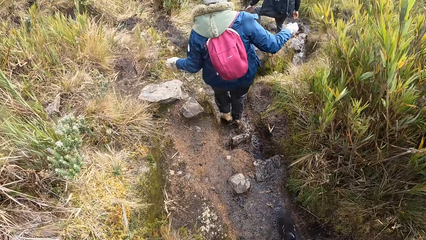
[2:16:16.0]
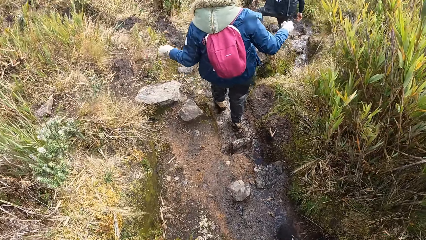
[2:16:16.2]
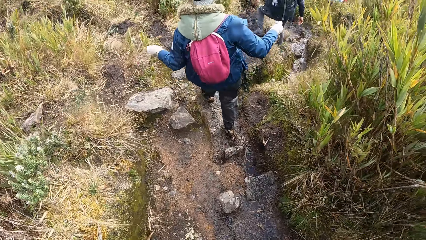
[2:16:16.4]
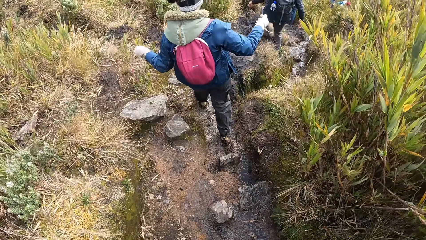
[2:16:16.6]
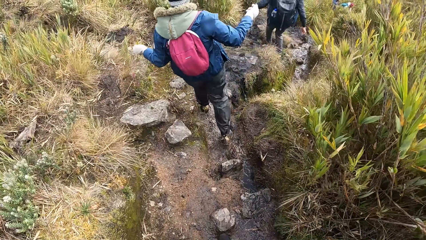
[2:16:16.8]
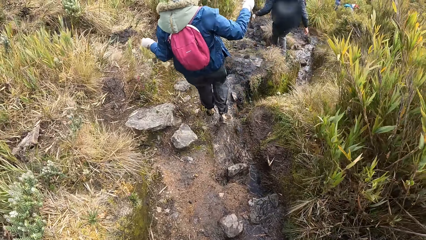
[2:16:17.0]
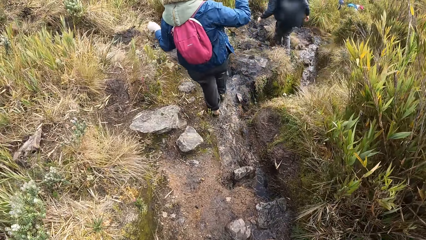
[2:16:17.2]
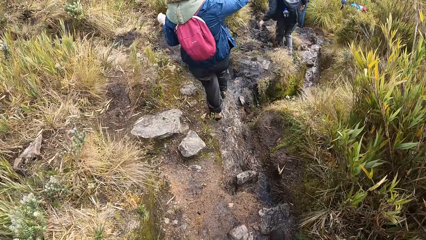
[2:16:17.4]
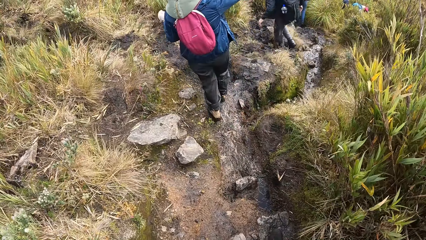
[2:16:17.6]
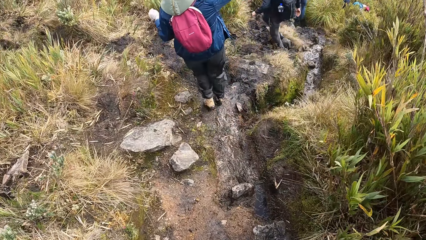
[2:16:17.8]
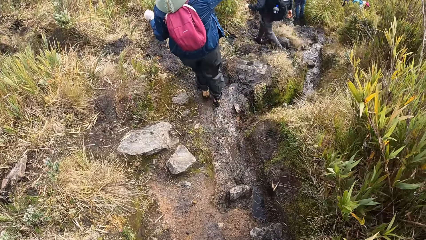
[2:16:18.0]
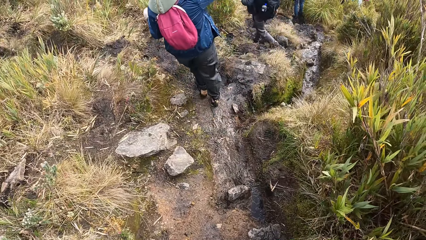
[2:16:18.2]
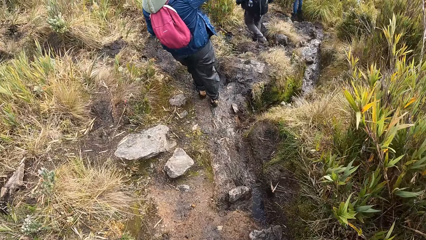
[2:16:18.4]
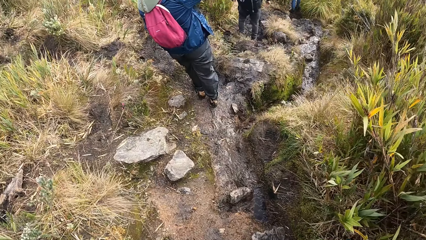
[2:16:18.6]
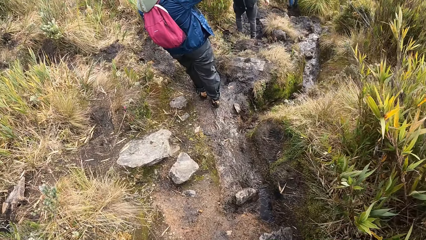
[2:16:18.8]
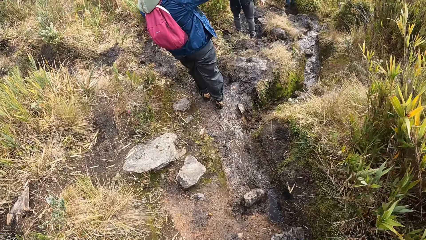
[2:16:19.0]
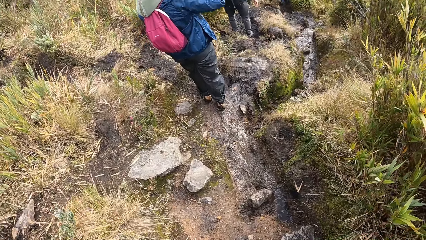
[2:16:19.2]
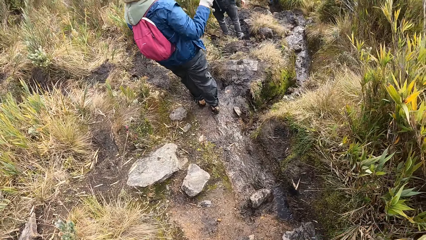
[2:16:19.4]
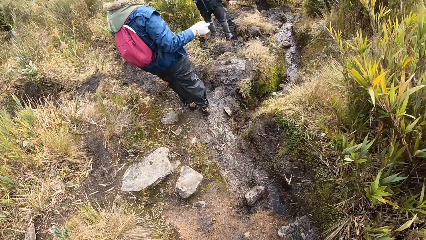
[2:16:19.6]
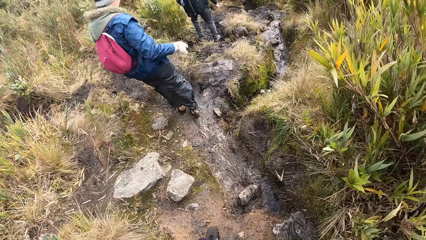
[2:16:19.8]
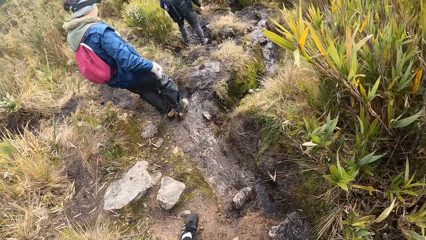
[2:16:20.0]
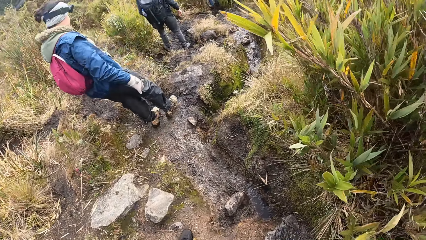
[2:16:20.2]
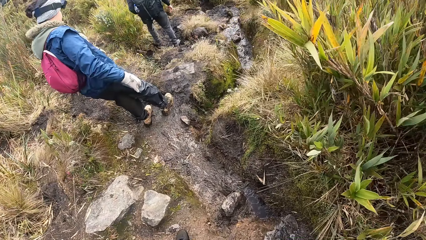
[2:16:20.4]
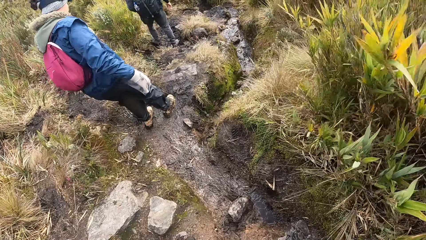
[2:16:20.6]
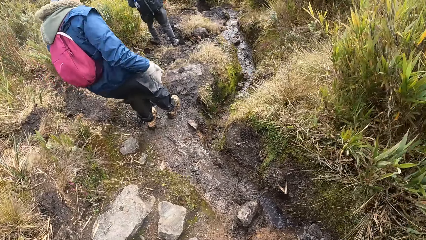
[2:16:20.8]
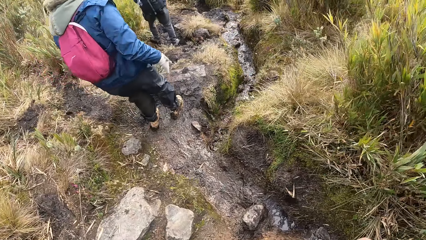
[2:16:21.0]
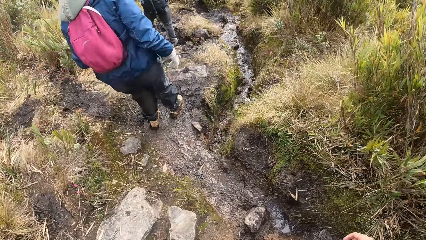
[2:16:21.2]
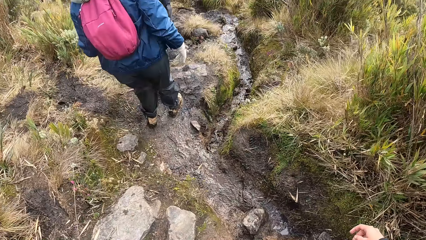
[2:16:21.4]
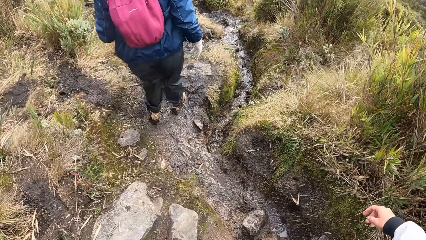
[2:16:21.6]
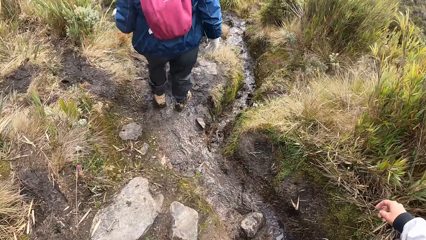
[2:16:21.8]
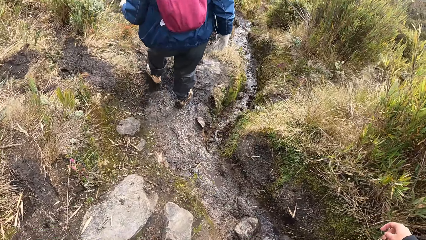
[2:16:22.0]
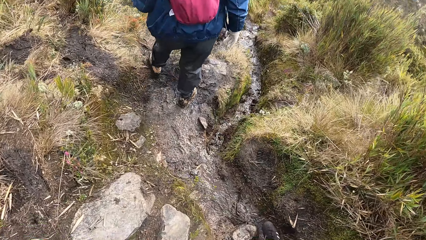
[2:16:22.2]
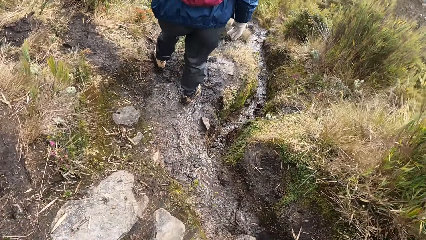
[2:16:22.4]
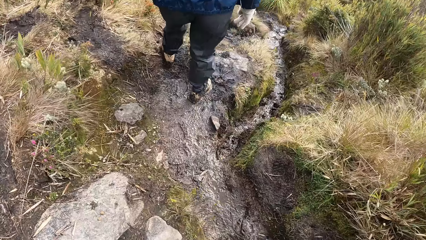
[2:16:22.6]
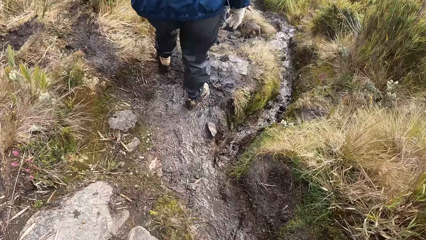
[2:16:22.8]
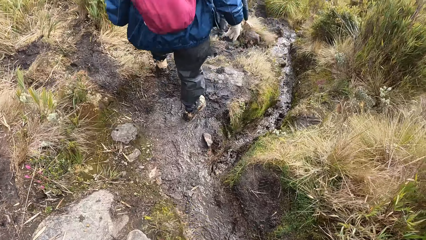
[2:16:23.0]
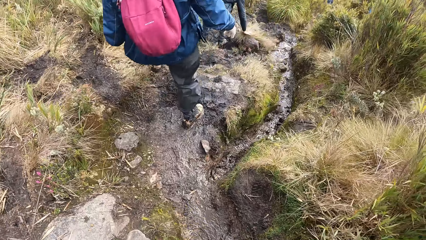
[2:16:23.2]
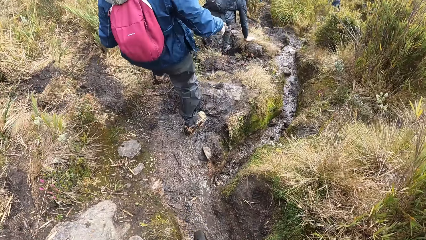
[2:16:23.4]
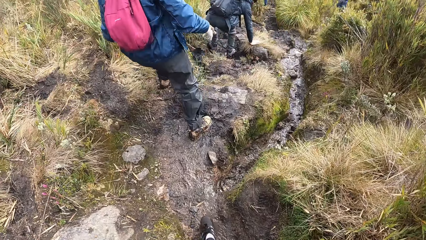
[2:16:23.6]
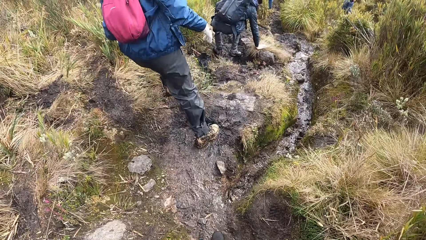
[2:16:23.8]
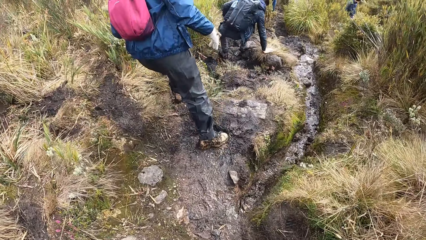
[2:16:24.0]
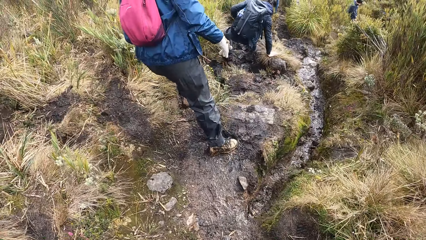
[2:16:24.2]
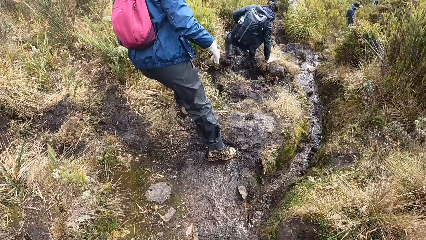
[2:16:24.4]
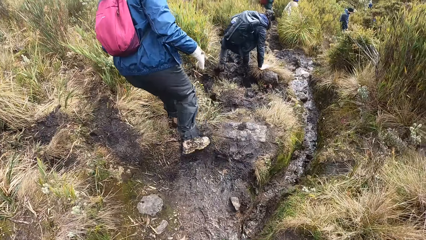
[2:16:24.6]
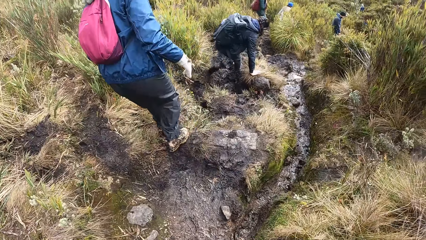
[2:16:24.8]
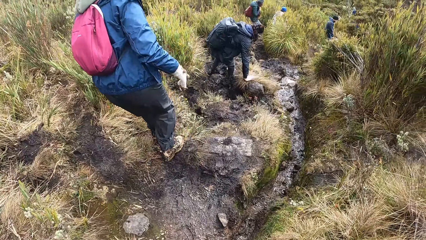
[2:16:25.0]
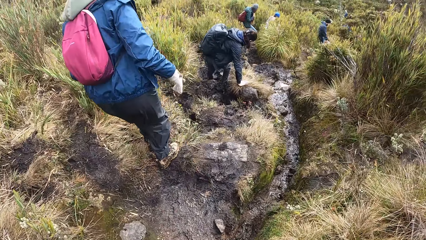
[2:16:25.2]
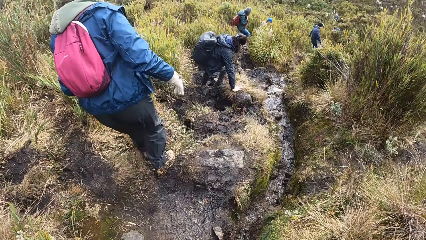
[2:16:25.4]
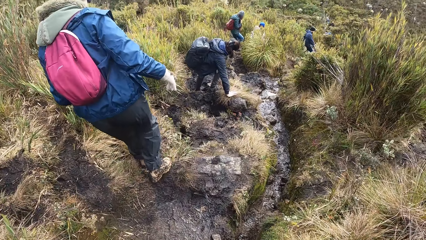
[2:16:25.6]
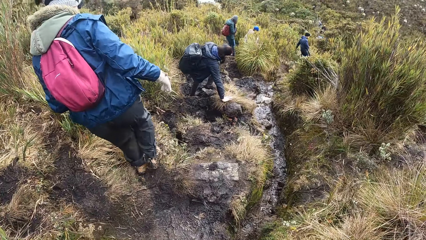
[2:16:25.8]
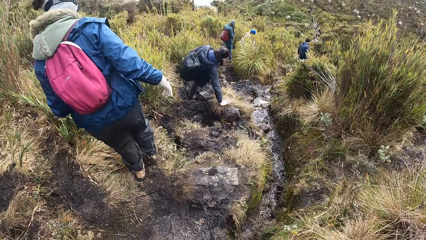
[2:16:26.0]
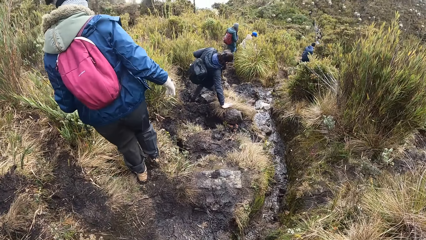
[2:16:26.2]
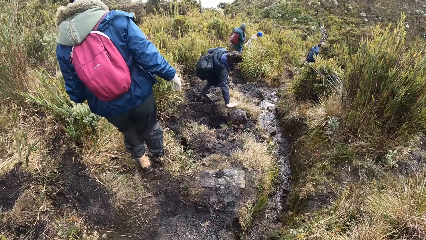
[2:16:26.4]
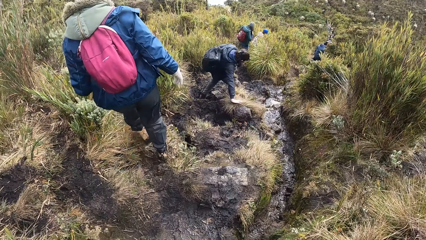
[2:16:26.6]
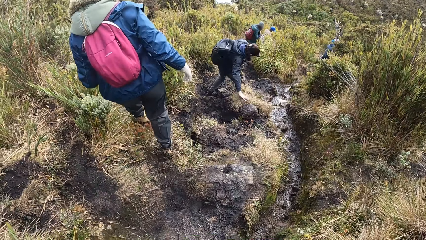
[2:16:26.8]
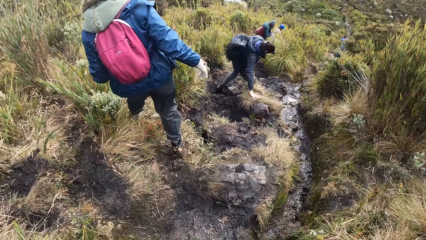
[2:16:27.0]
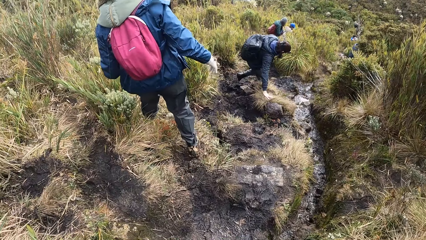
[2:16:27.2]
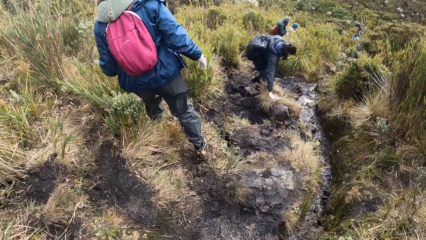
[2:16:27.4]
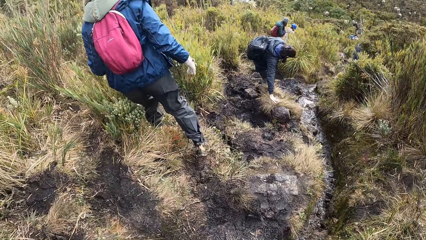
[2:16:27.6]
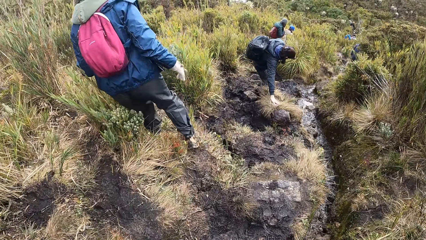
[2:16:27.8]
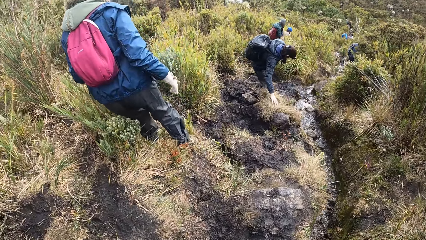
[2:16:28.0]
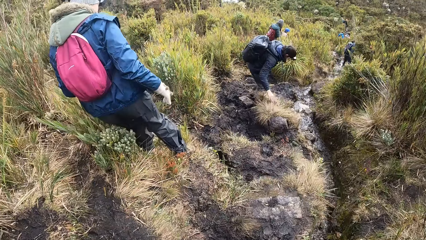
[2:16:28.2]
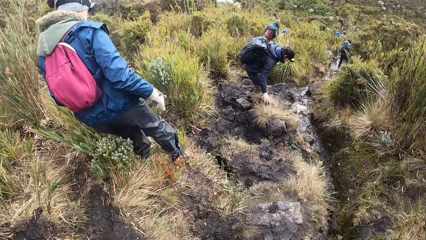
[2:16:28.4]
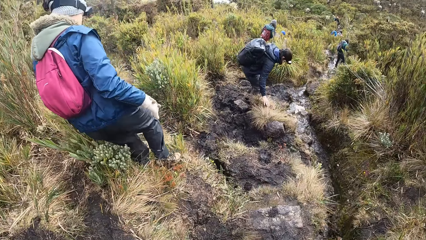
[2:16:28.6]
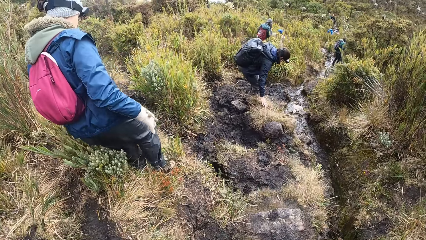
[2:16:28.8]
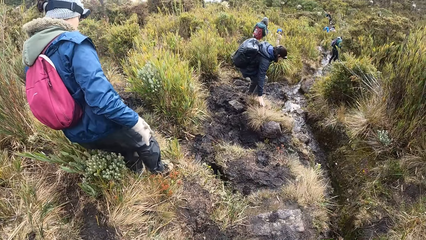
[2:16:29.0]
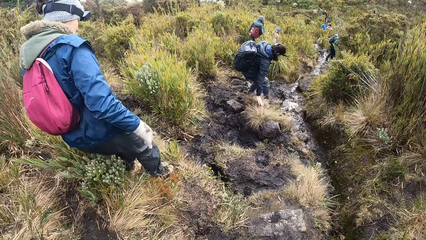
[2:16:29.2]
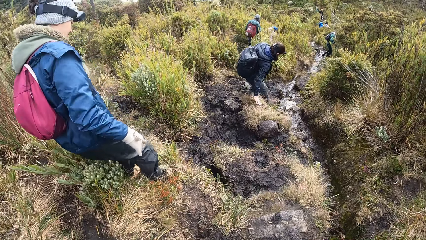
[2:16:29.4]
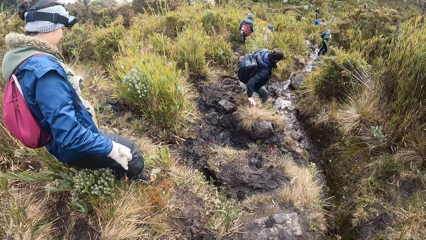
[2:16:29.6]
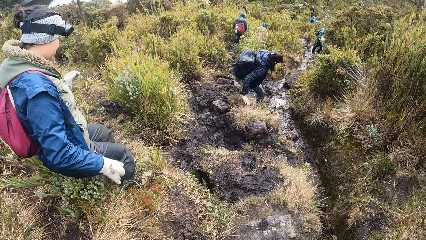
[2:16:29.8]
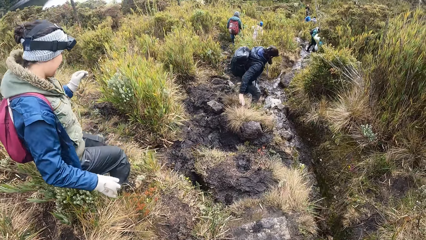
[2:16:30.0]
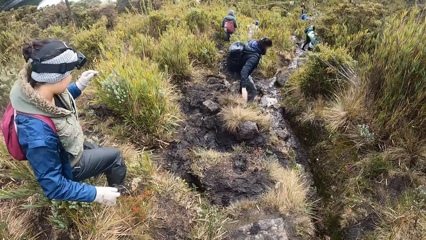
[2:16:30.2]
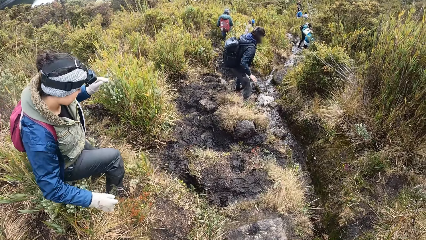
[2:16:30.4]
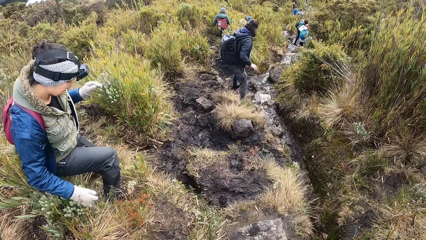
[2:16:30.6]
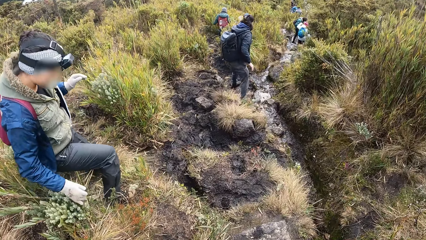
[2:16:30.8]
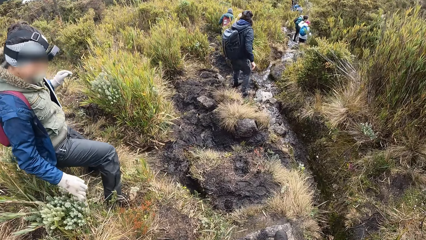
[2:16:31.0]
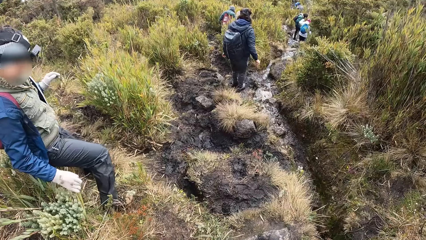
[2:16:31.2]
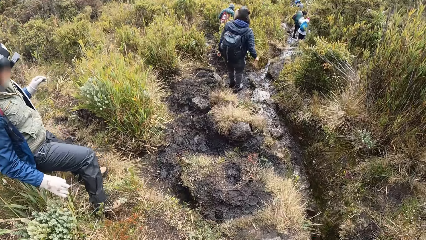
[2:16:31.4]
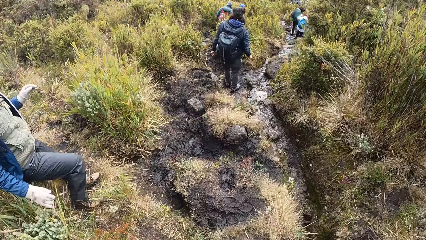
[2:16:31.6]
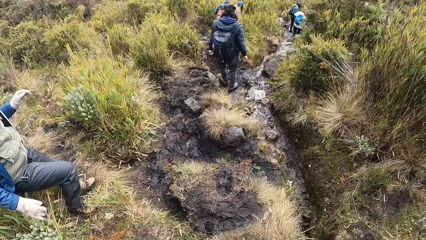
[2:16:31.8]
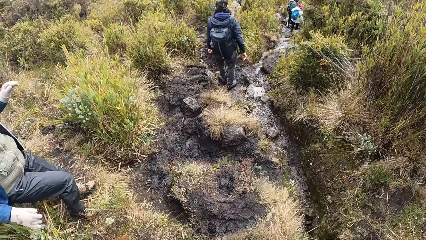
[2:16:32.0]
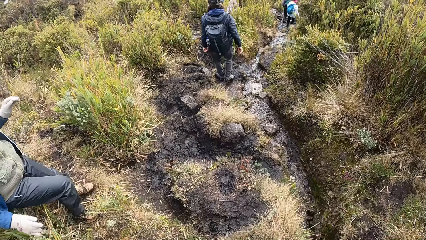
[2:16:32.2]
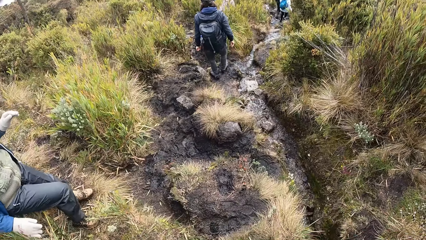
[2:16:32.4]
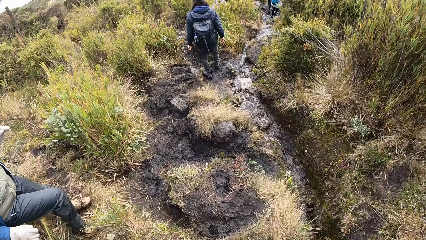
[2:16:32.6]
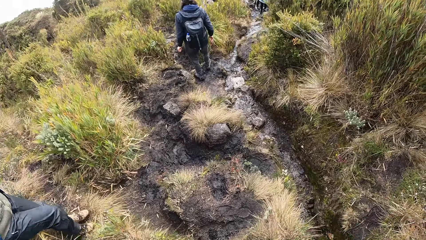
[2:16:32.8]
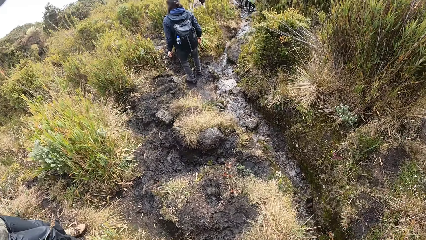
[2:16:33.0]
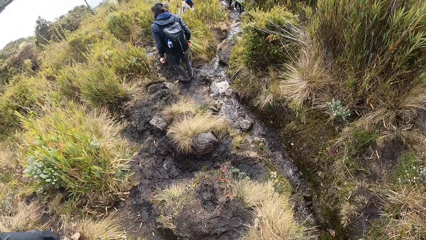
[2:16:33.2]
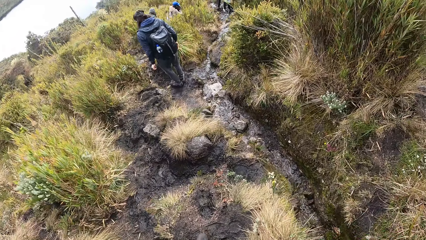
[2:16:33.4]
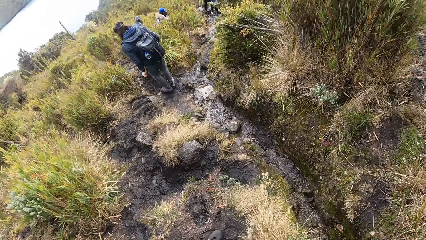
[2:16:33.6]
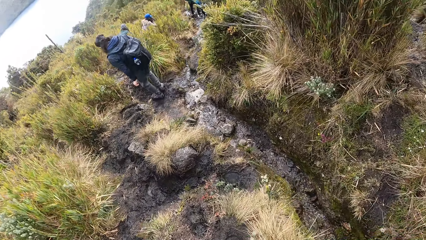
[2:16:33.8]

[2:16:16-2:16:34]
The man holds the woman's left hand with his right hand.
